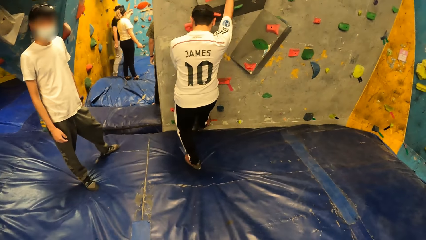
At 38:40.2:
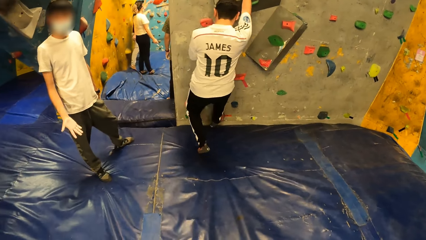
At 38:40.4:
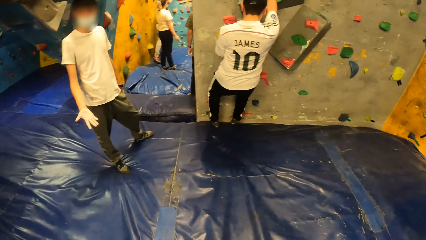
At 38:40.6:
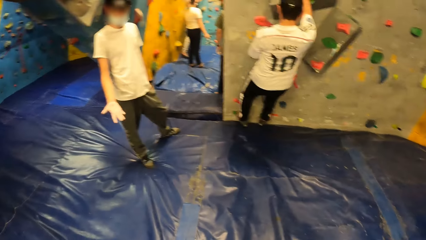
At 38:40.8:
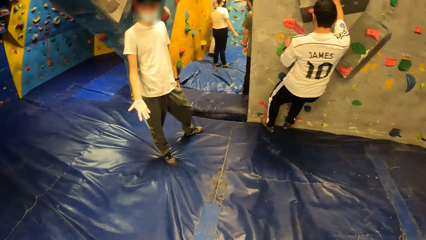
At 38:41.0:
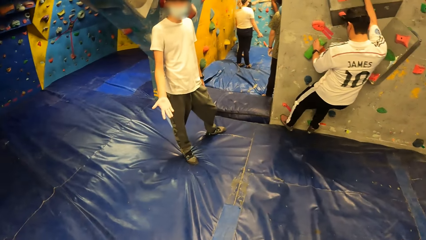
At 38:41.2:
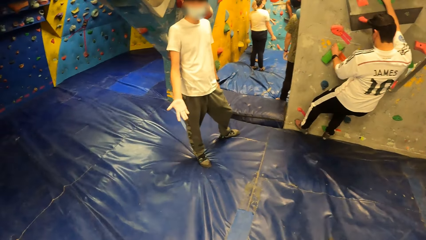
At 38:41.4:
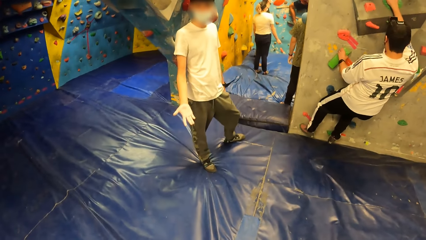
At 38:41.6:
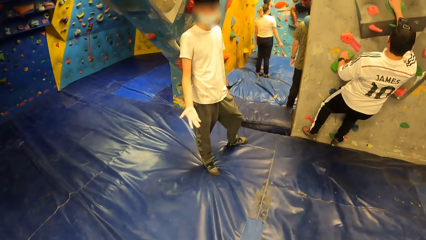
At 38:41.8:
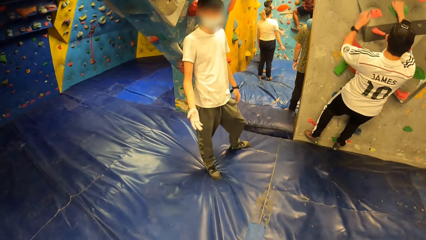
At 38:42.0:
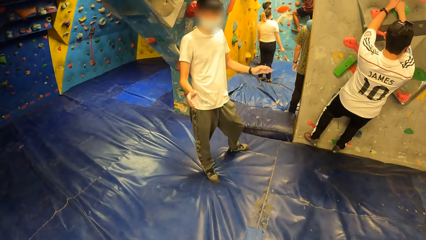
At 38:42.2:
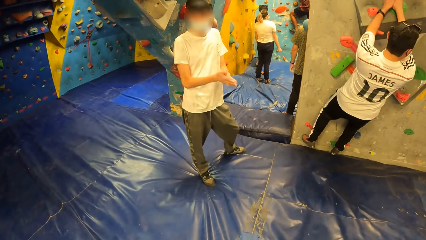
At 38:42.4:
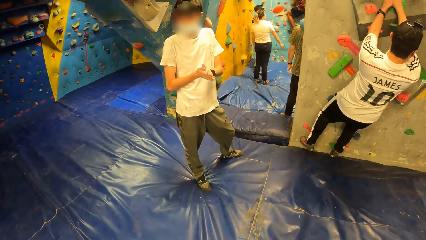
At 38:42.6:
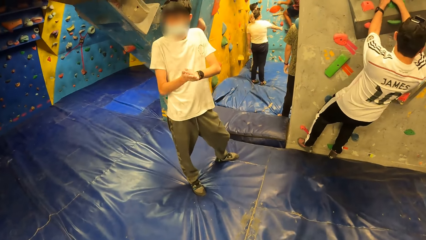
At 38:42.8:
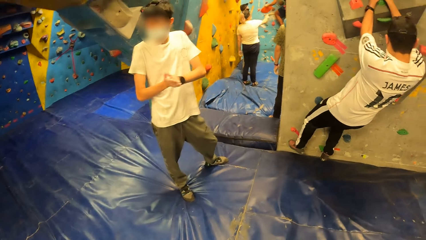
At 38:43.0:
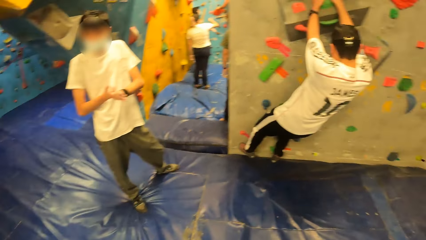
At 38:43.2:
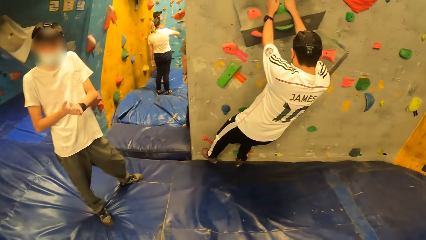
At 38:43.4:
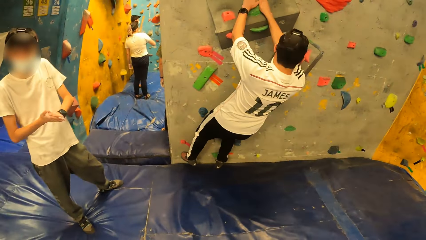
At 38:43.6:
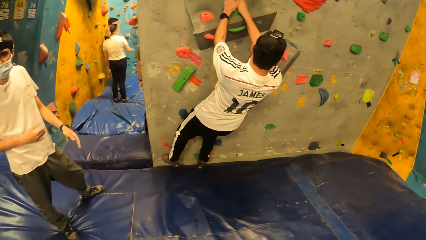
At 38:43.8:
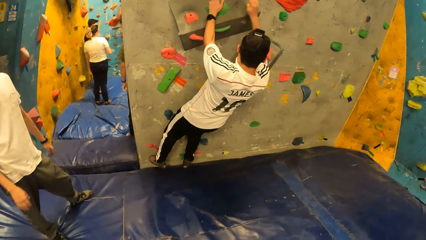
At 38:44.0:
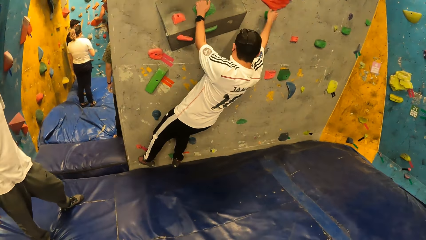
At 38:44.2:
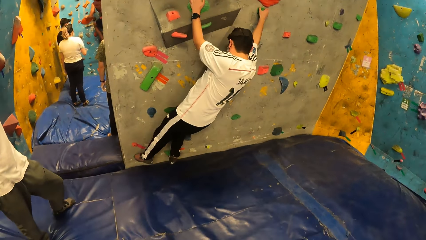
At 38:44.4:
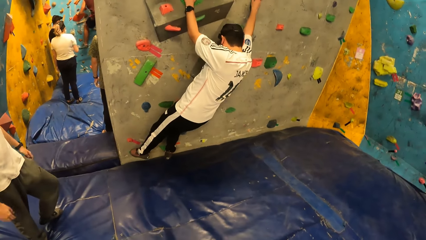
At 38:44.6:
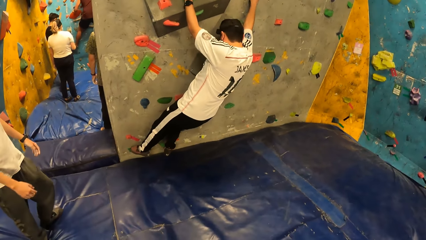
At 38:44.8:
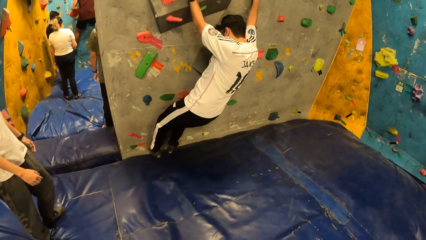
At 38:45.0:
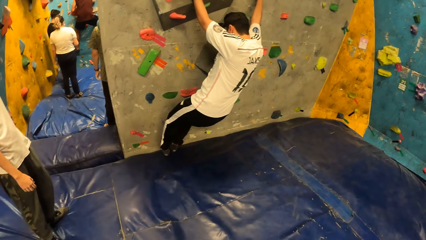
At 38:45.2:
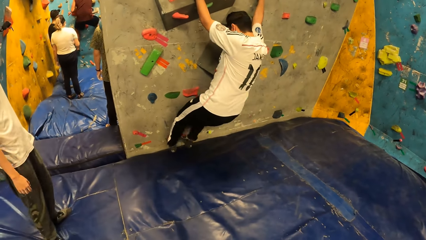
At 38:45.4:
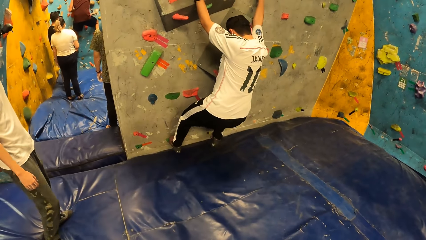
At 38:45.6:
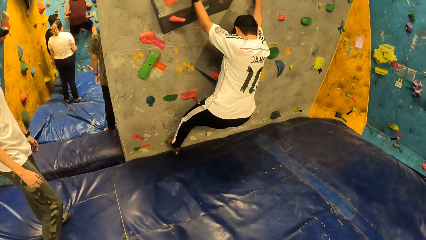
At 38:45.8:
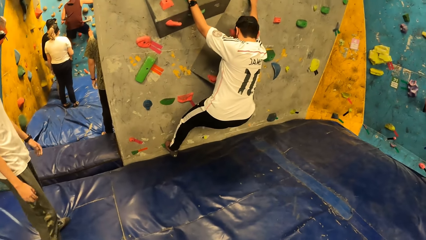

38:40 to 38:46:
A man climbs the Revit climbing wall.

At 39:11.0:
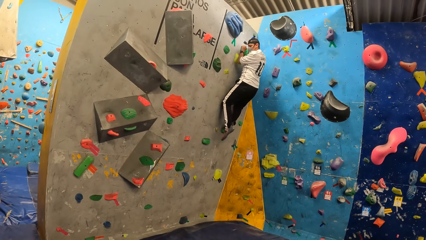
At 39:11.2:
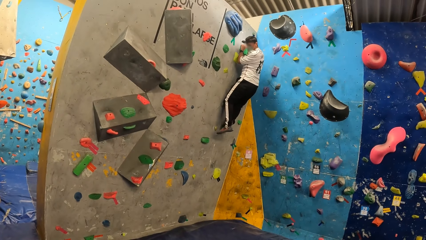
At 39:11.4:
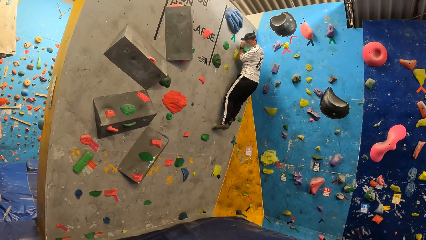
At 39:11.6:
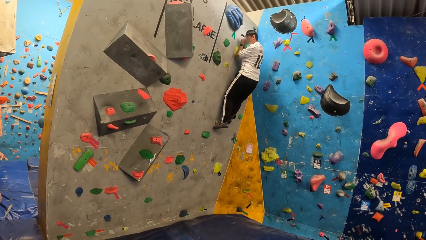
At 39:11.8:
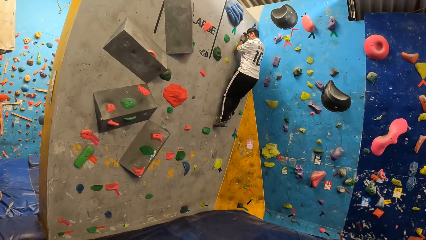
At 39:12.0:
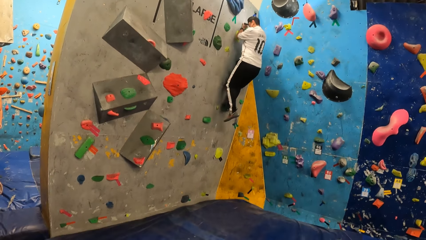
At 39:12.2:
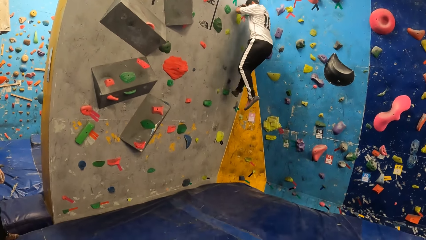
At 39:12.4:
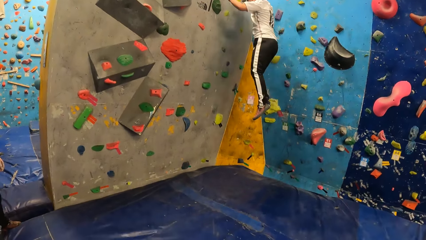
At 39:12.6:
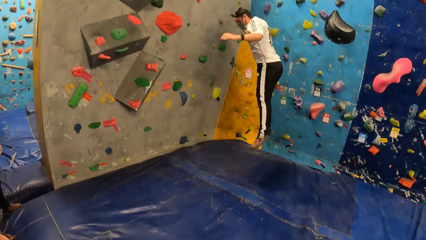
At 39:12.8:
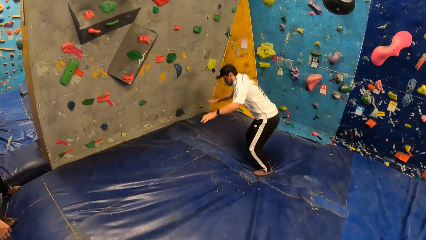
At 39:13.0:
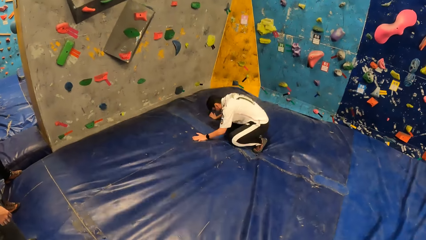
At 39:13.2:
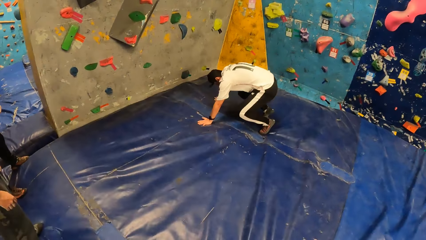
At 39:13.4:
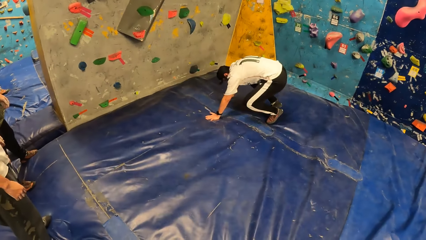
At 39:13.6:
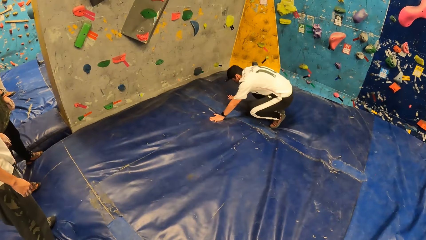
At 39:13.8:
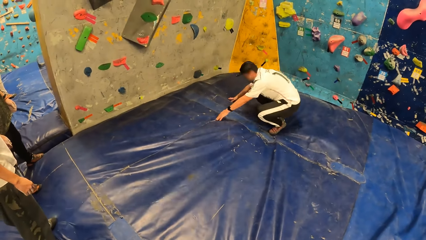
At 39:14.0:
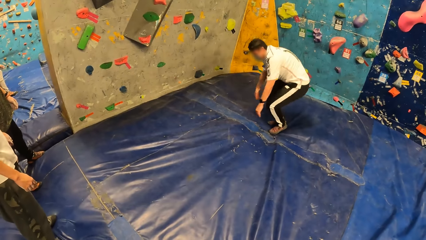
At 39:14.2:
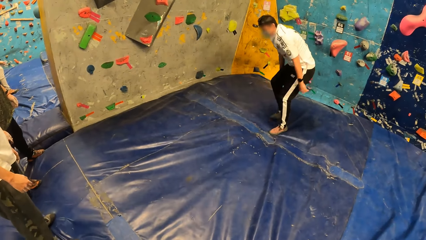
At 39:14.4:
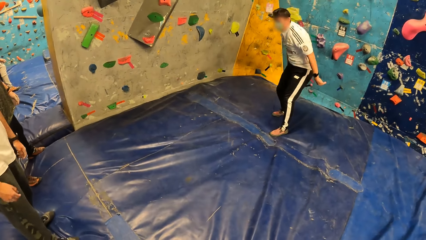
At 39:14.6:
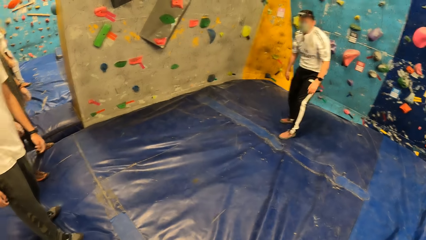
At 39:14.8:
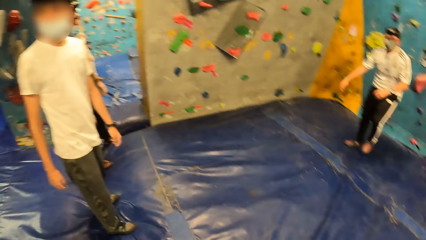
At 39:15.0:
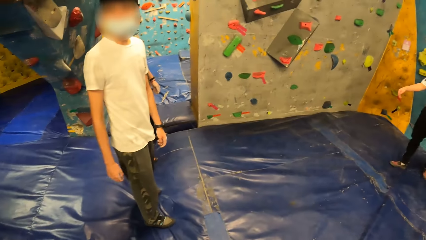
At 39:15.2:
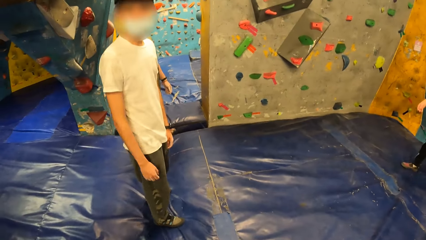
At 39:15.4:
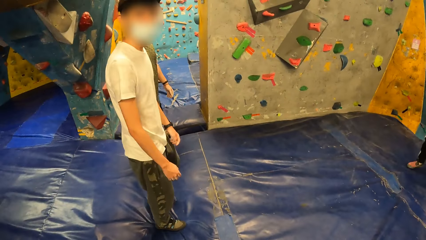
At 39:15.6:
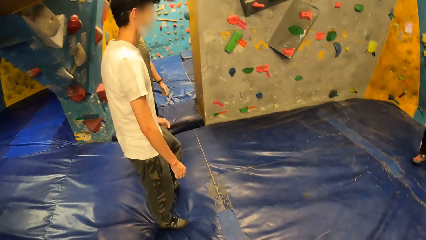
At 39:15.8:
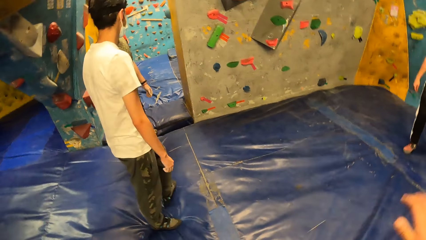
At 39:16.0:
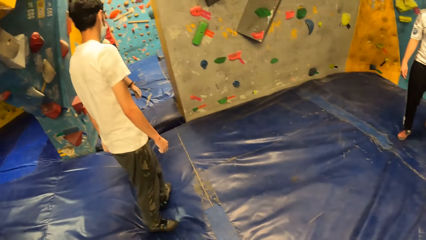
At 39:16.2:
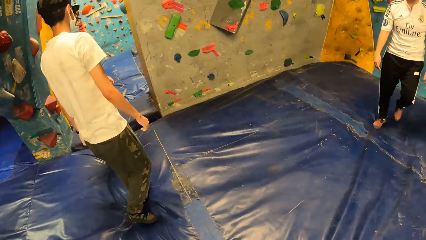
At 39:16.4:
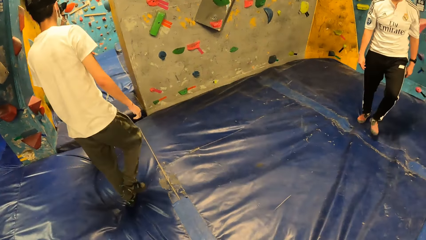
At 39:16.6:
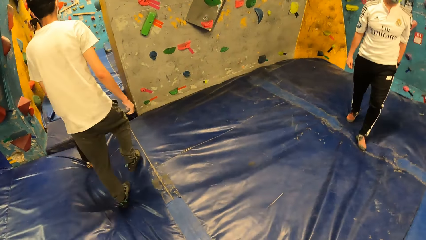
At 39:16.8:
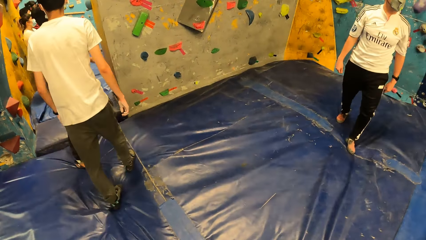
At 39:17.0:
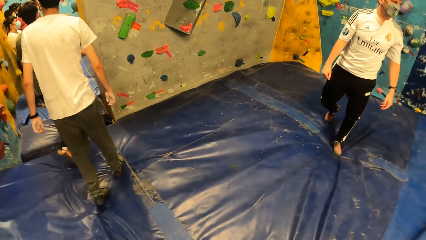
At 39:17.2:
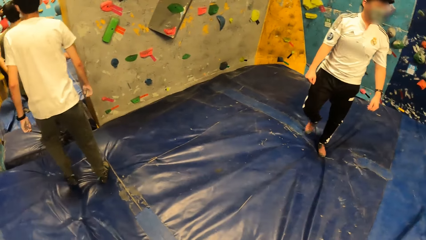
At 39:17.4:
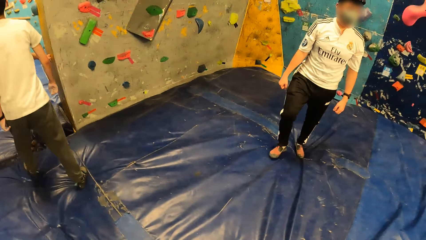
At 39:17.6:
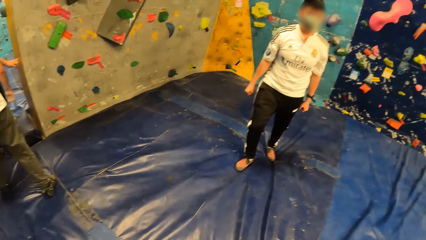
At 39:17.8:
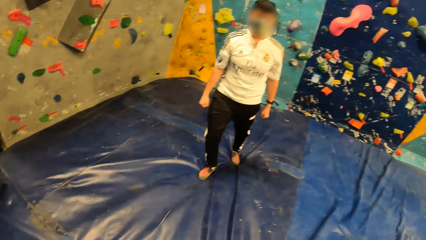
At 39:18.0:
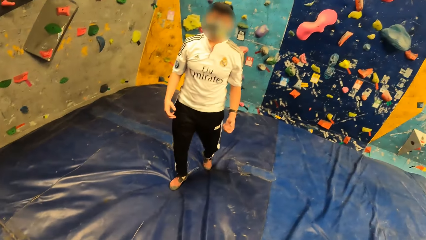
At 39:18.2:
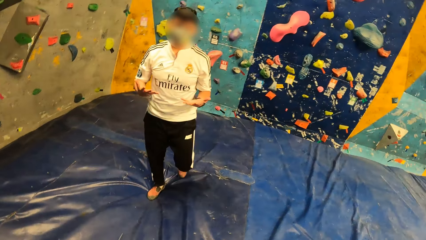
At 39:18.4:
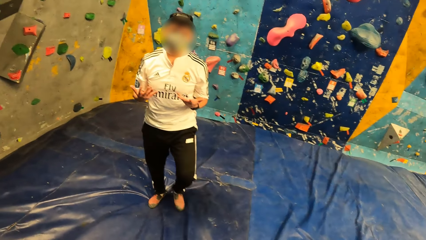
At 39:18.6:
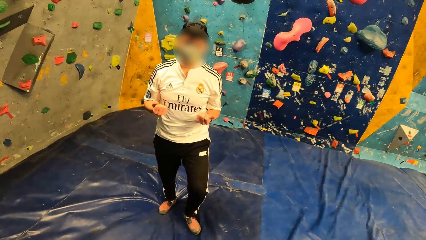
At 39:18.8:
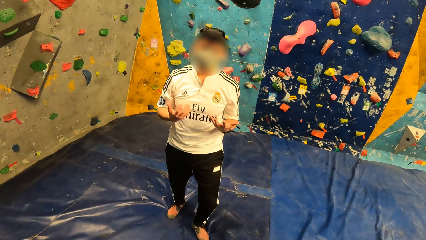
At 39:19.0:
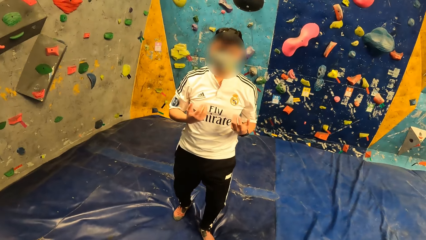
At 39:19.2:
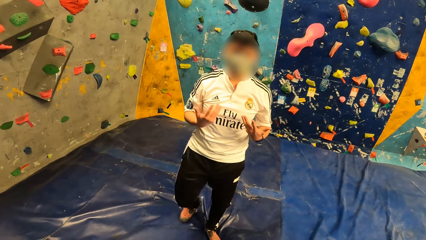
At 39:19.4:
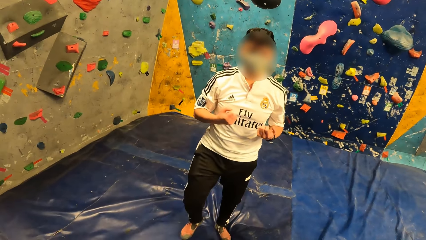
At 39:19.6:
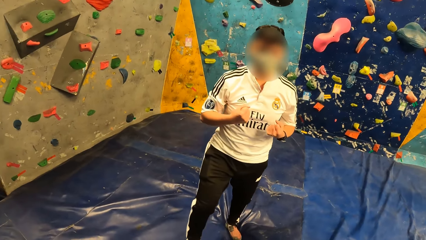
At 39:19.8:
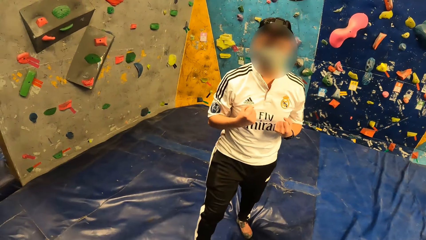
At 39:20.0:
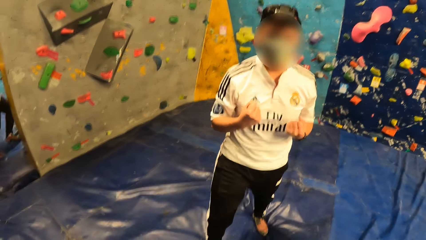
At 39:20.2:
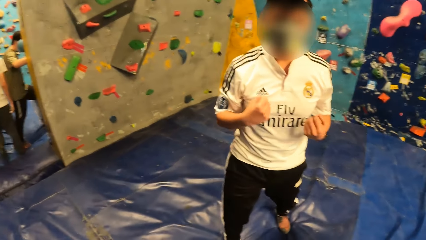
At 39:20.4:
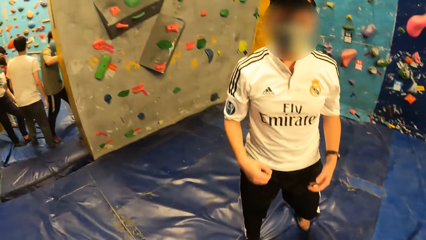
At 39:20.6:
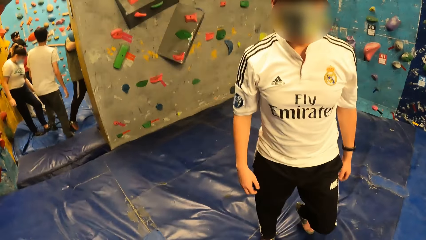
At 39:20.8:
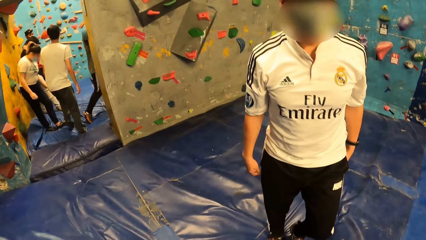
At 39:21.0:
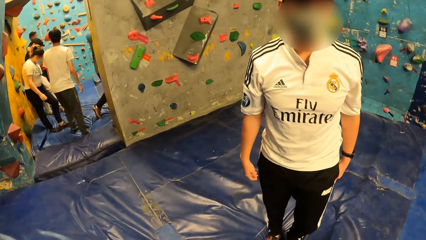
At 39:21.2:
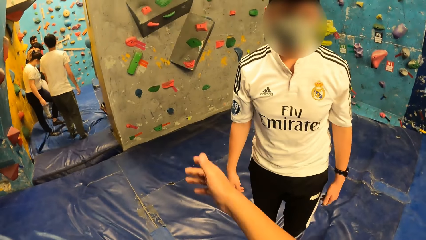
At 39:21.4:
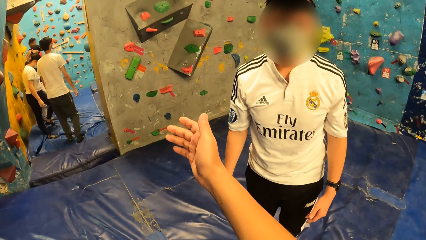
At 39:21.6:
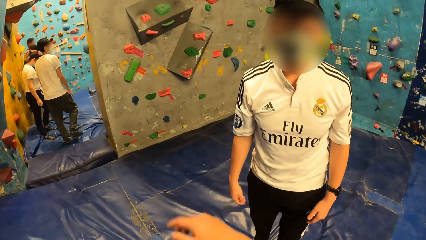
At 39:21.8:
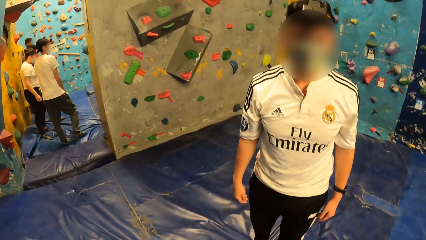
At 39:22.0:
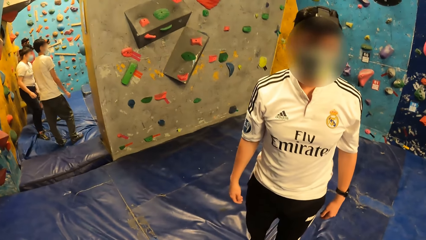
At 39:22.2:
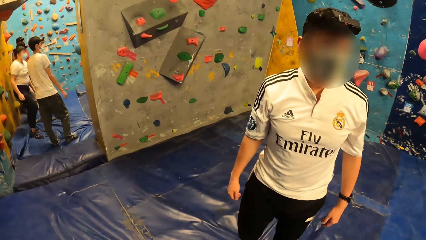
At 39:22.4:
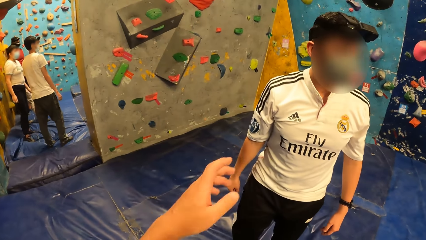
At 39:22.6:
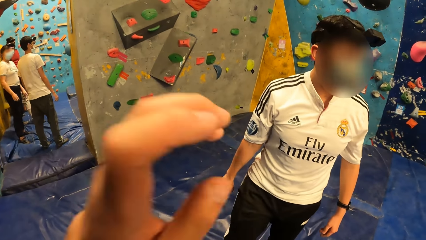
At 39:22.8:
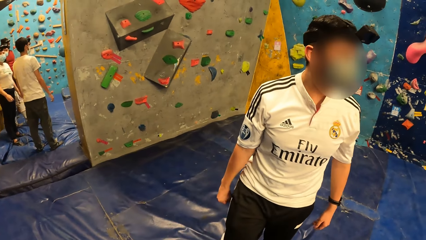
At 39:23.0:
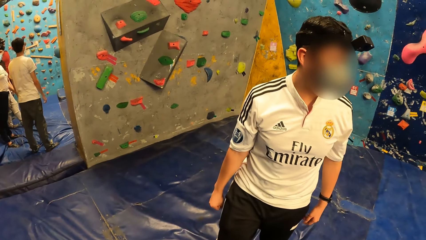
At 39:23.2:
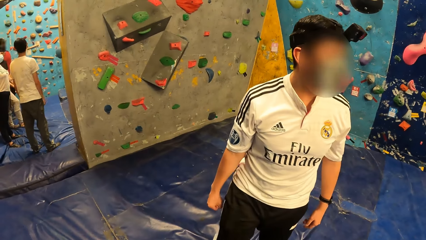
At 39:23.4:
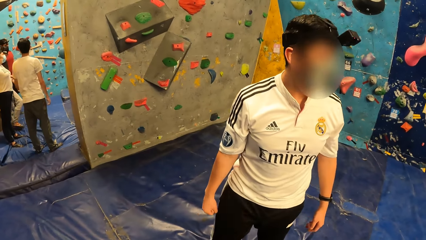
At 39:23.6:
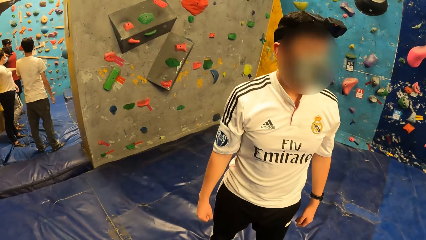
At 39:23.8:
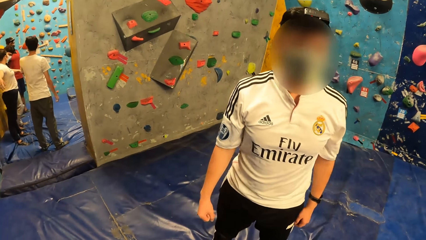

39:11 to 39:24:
A man jumps from the wall and climbs down the Revit climbing wall. The man walks on the mat. The camera wearer talks with the man.
